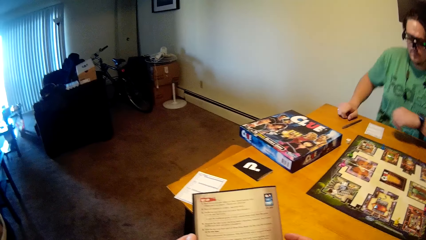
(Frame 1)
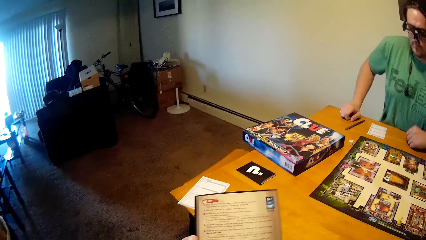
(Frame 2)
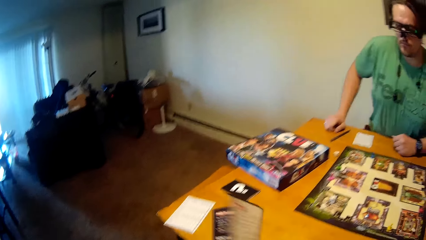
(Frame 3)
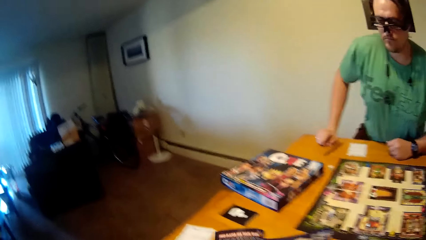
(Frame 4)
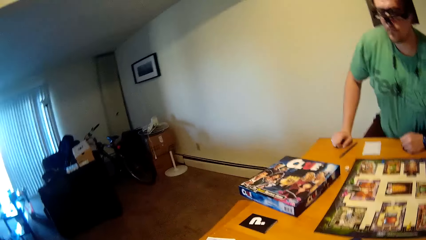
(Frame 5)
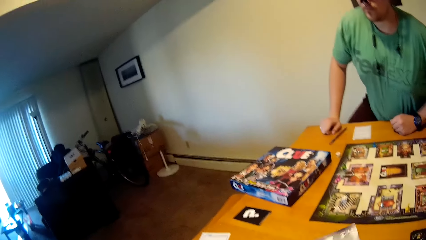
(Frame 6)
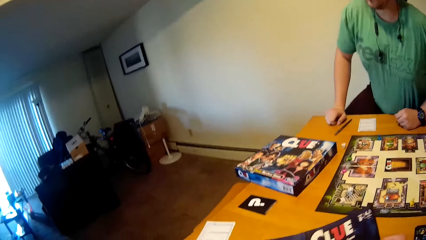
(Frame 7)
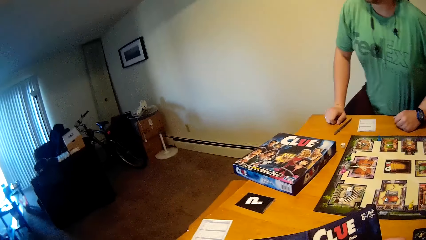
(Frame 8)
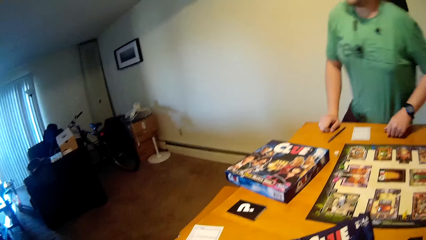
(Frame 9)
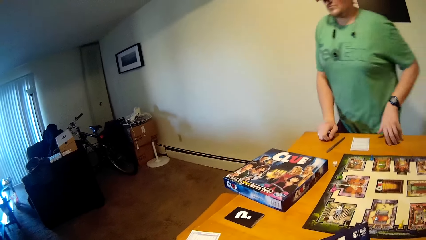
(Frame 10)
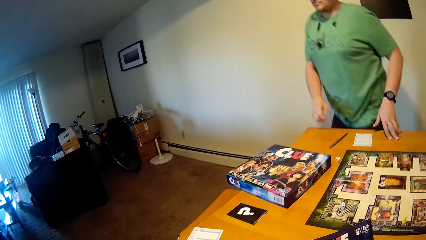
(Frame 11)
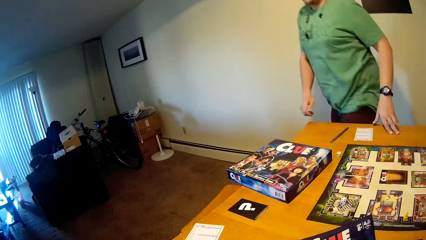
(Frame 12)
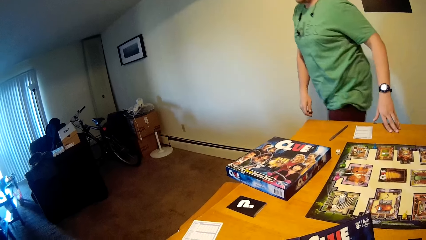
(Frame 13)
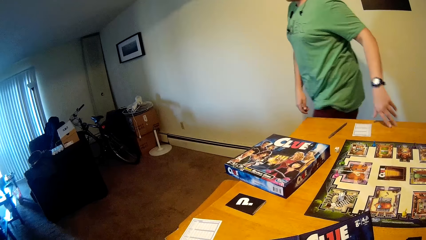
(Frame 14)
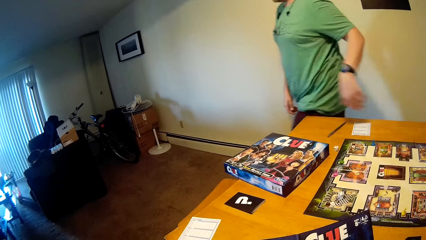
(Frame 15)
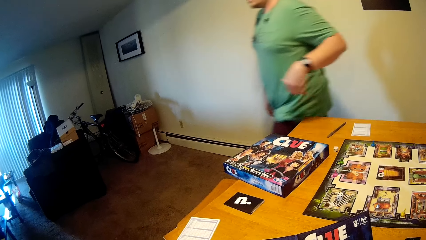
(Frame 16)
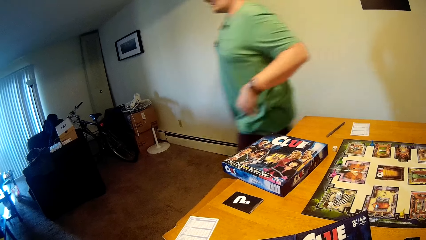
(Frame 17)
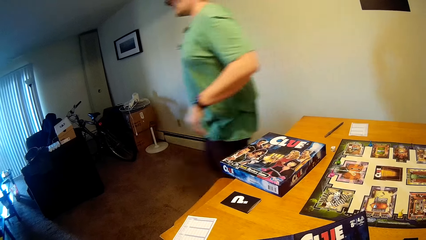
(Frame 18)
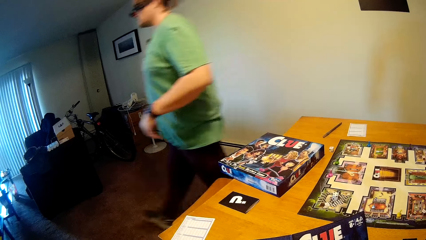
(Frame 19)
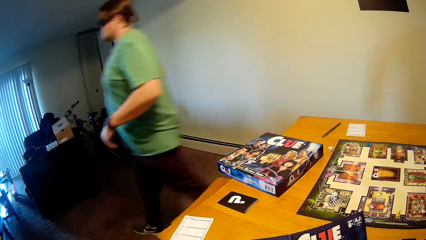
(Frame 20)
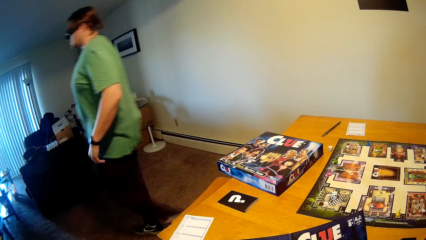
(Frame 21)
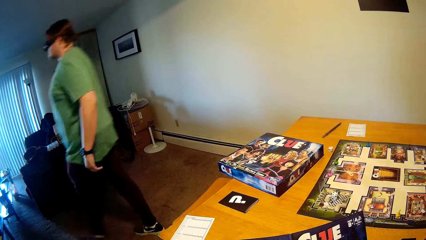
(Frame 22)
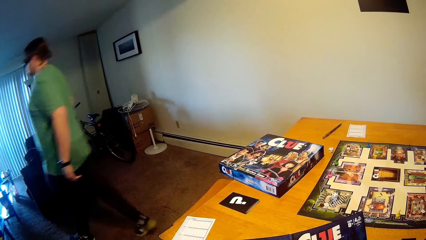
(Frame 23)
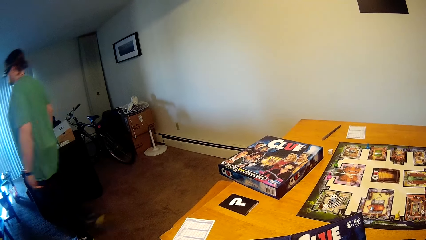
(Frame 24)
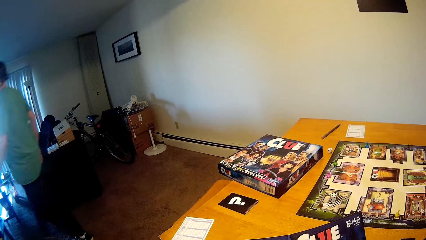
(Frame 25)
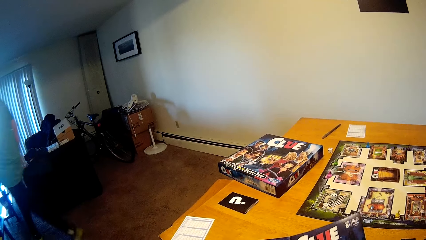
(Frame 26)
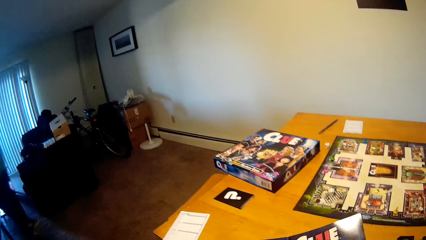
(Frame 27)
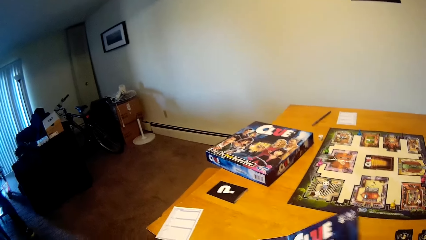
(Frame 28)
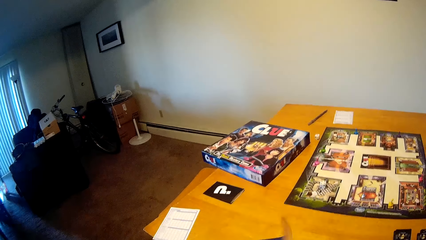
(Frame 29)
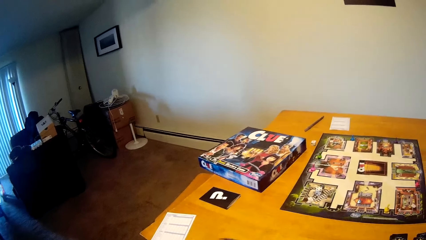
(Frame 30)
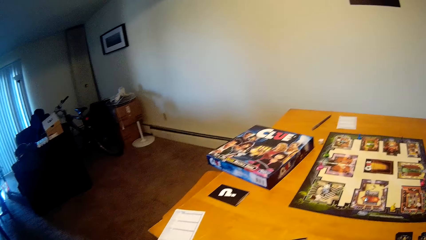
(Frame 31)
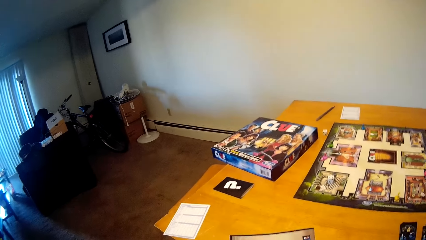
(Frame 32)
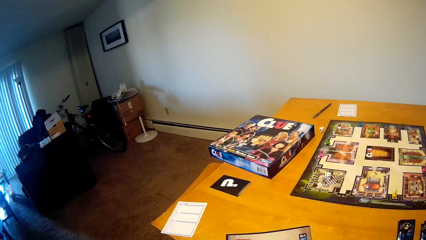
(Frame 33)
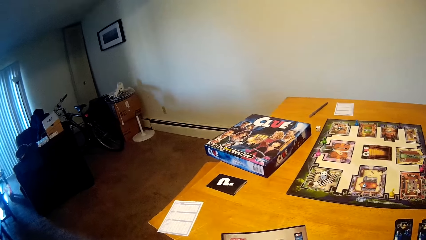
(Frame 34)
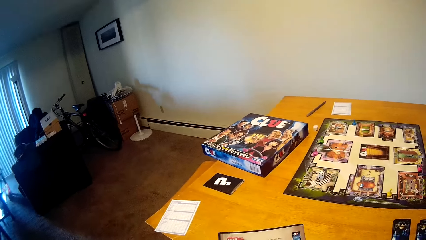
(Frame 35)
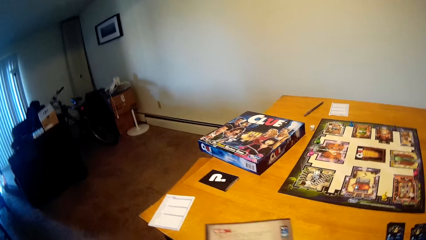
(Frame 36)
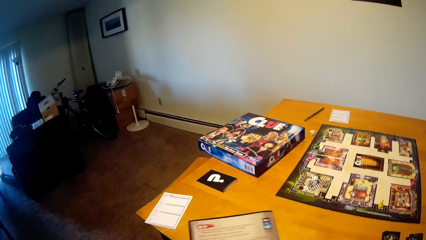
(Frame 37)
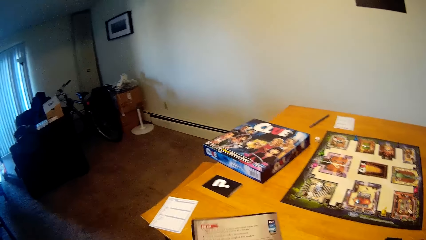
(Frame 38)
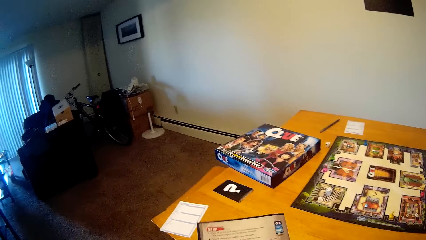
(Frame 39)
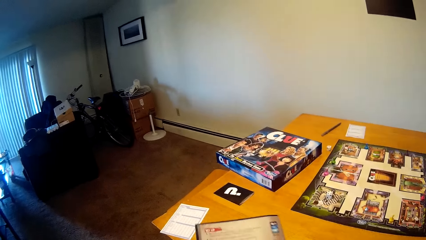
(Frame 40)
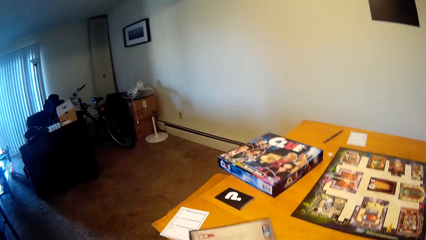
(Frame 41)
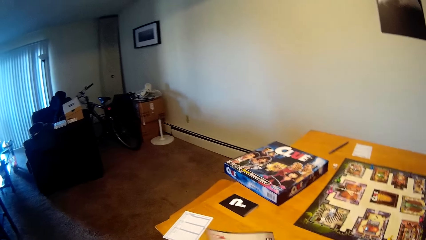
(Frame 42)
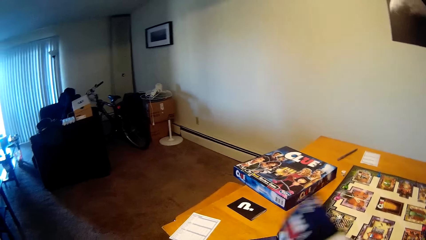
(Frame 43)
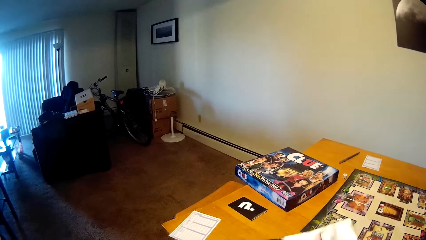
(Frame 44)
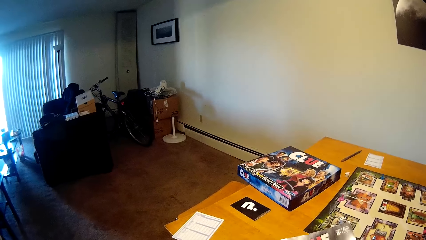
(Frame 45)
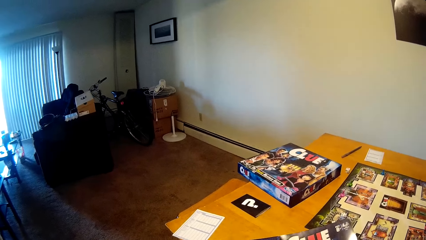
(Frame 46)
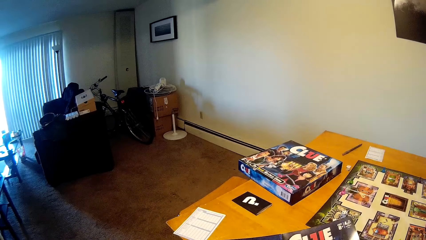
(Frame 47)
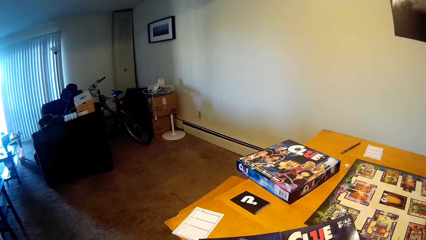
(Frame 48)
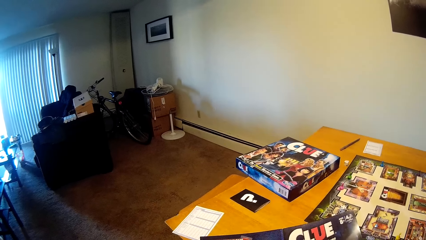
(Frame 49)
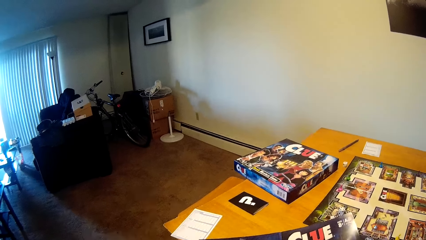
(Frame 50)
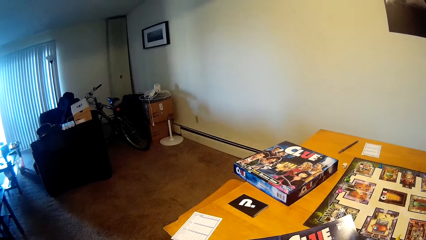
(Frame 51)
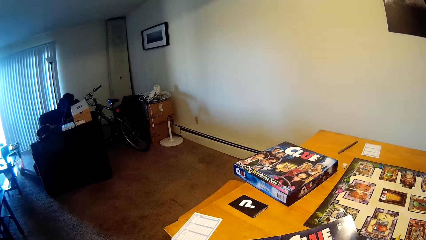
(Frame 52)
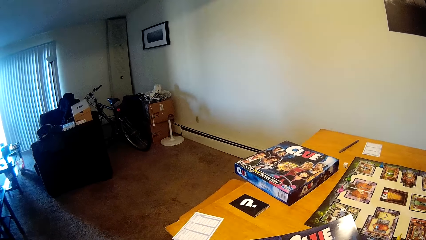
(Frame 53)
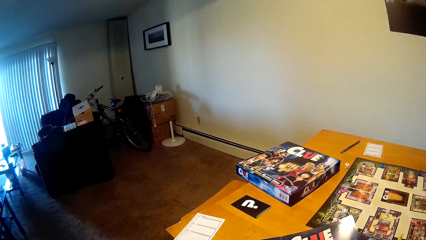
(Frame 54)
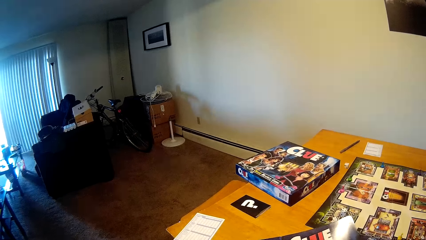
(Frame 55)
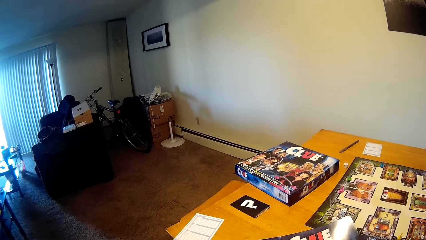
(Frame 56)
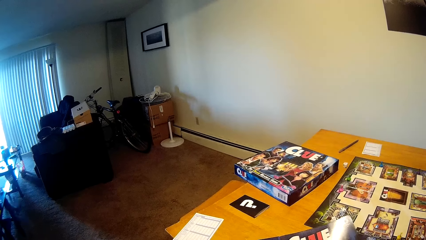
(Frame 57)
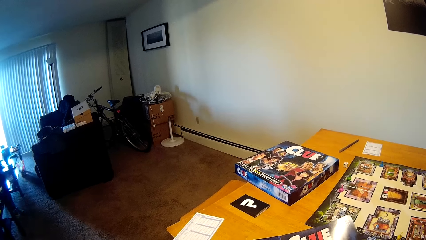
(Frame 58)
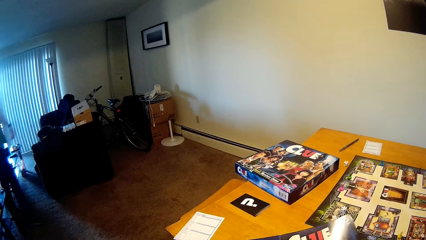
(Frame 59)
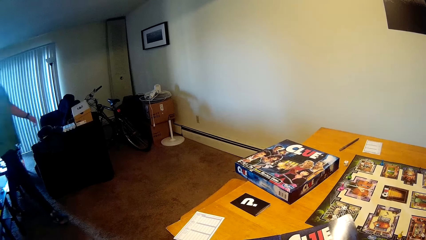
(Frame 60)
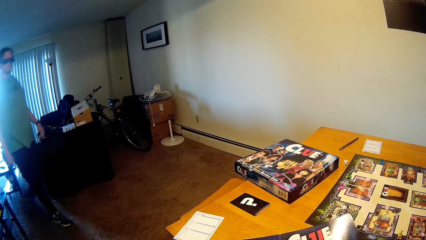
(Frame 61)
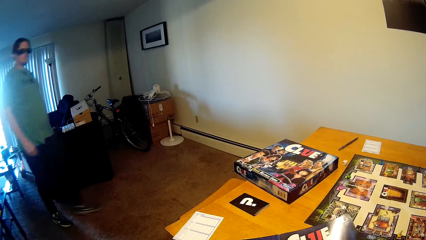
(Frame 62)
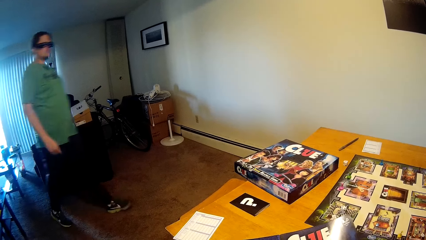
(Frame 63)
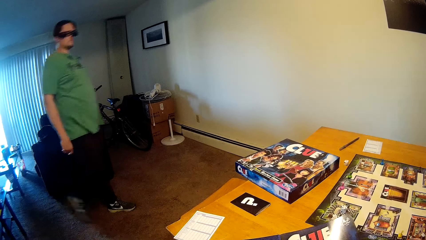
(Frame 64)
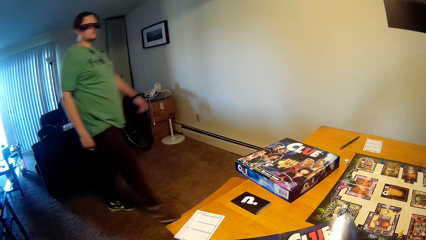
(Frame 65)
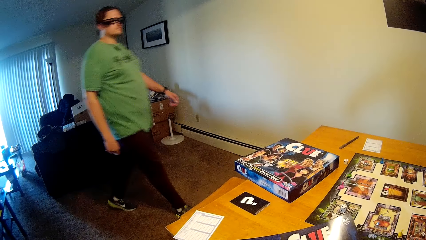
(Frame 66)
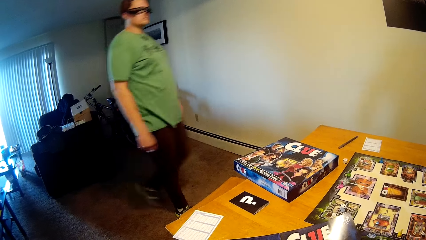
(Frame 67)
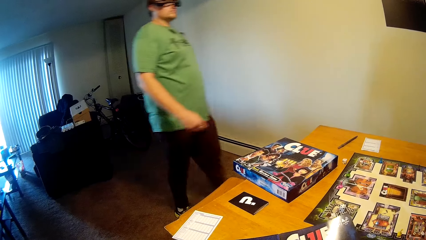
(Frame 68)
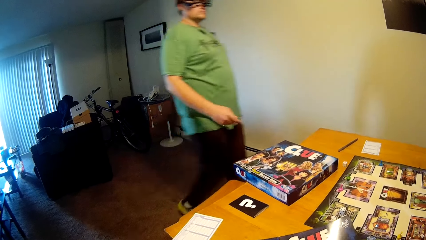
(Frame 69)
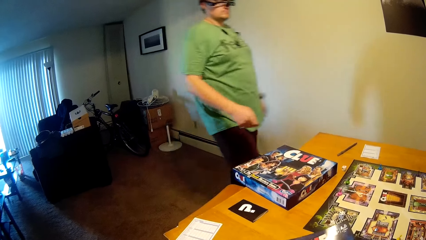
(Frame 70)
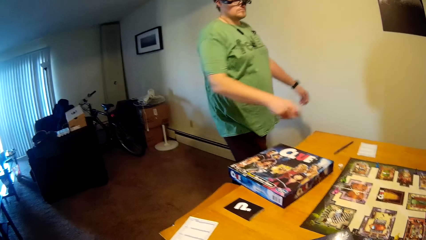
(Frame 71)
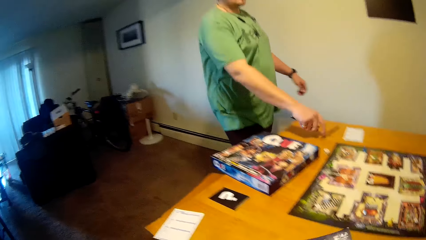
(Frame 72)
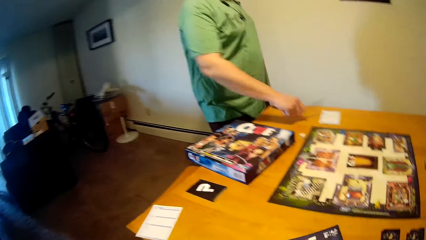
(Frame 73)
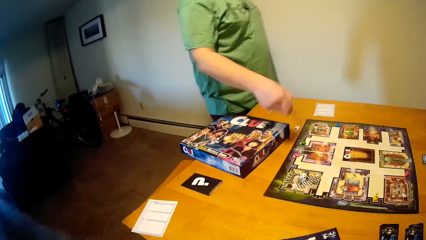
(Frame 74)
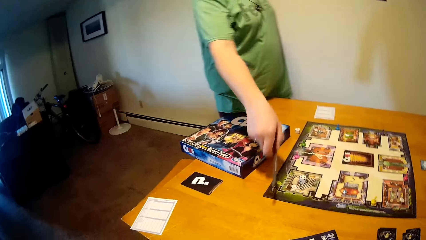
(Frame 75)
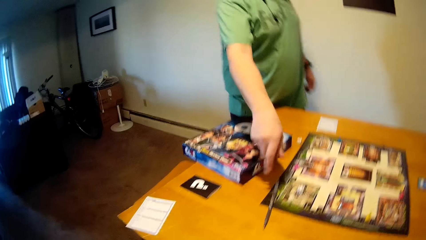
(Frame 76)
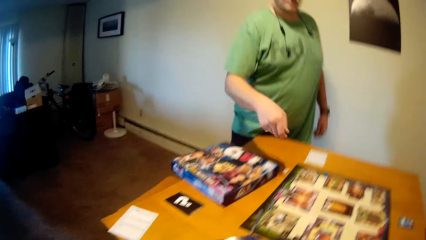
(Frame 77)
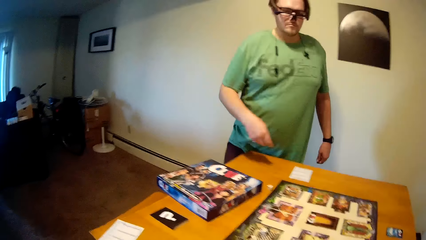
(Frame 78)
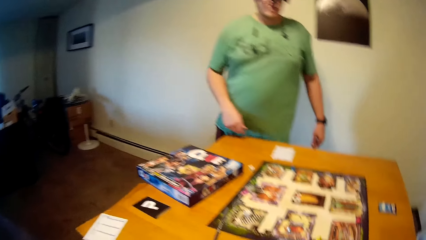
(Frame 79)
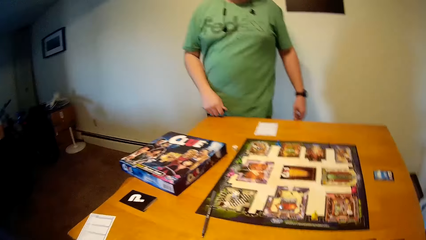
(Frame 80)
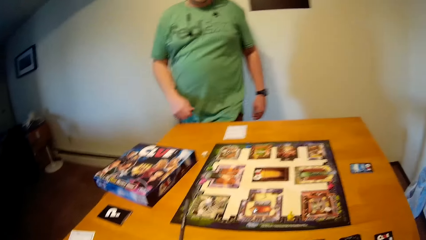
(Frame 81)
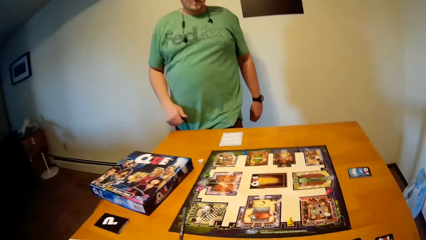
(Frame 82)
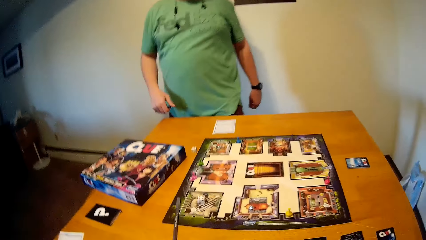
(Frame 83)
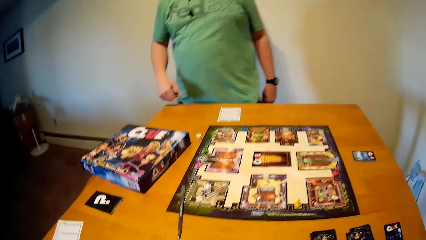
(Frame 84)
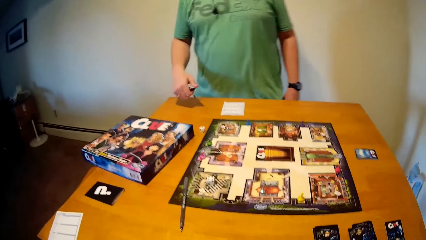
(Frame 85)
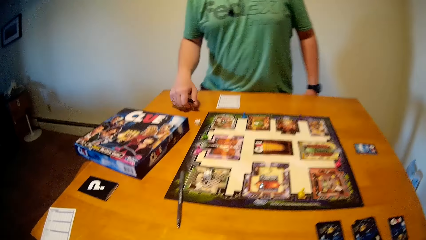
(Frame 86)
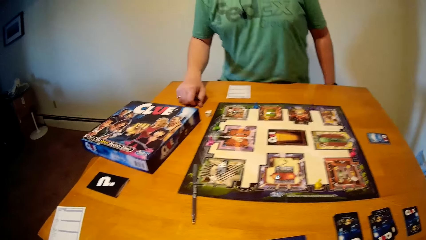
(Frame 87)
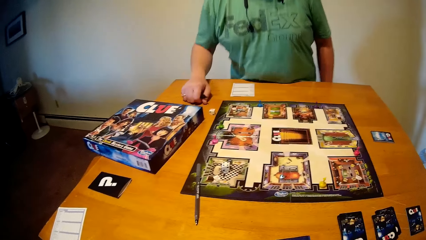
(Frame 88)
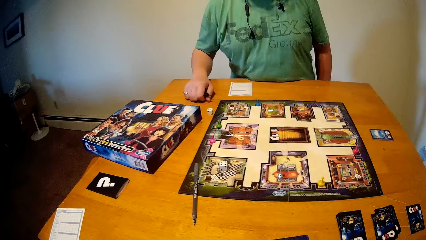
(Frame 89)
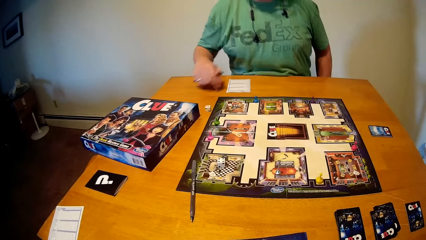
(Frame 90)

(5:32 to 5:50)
The man walks away from the table. The camera wearer opens a page of the game instructions menu. The man stands up and walks around the house. The camera wearer closes the page of the game instructions menu. They turn over the paper and open the page of the game instructions menu. The man walks towards the table, passes the pen on the table towards the camera wearer and holds the pen in his right hand.
